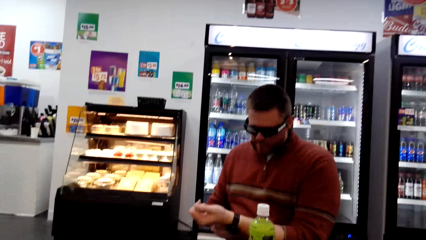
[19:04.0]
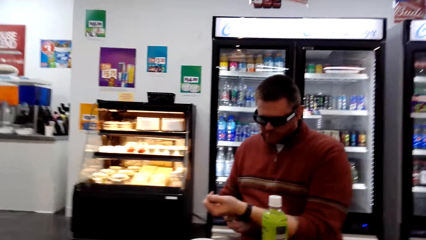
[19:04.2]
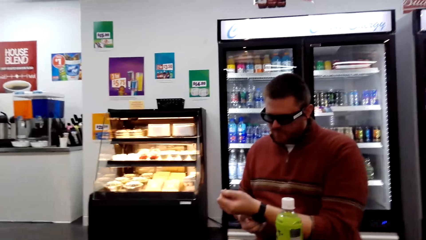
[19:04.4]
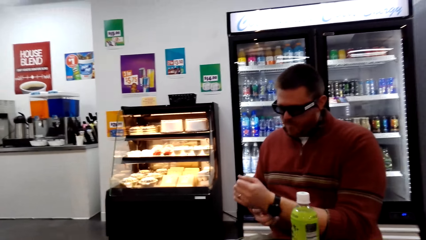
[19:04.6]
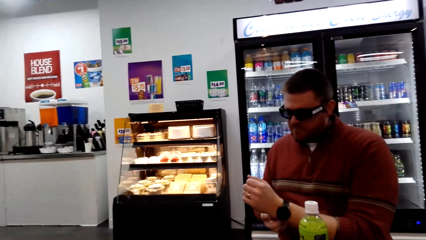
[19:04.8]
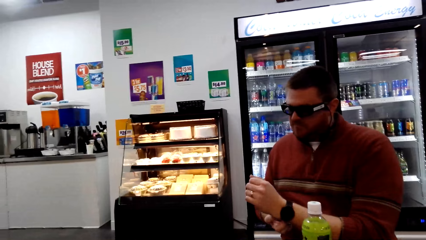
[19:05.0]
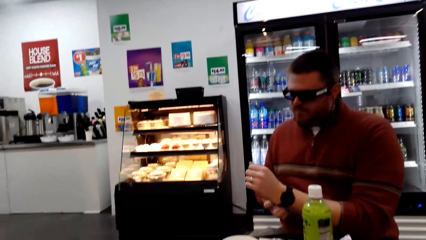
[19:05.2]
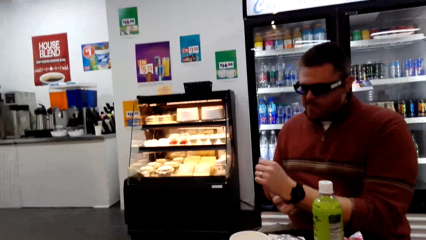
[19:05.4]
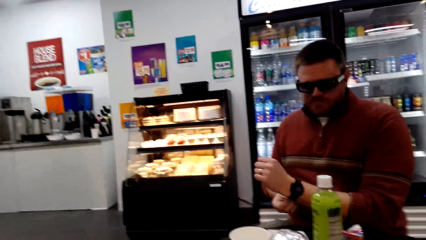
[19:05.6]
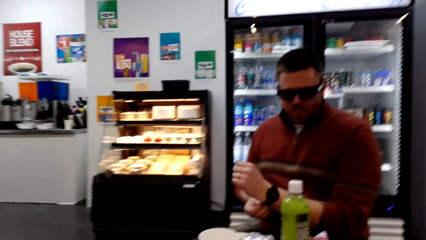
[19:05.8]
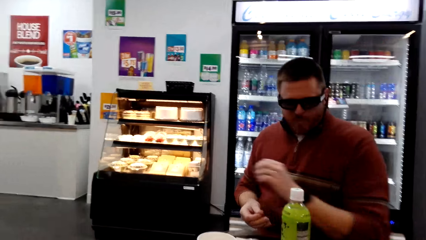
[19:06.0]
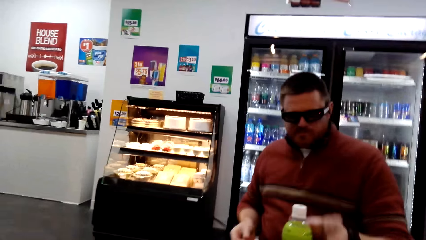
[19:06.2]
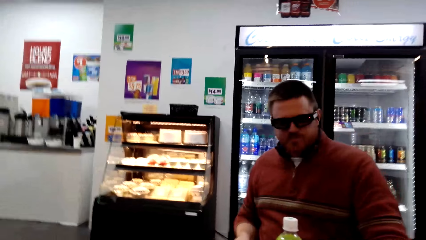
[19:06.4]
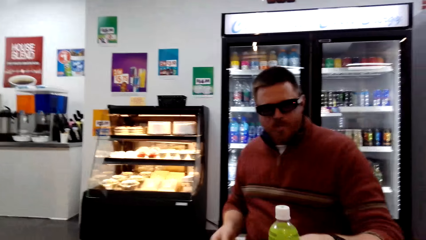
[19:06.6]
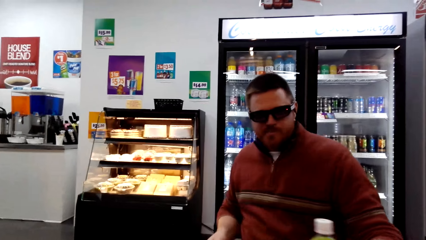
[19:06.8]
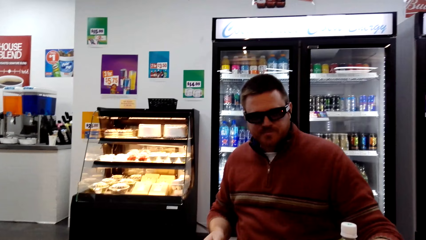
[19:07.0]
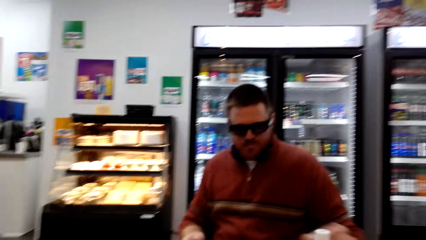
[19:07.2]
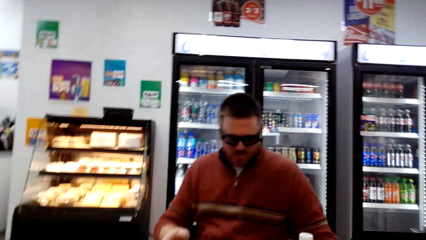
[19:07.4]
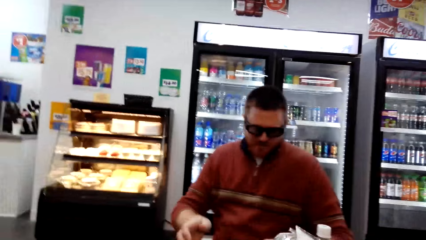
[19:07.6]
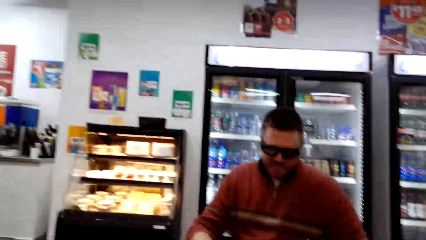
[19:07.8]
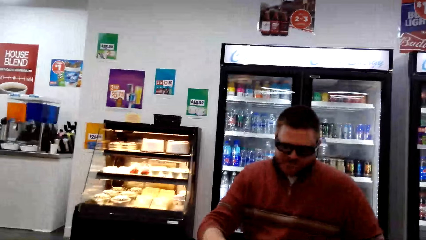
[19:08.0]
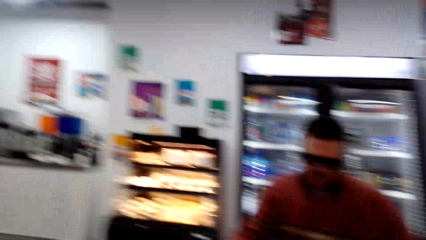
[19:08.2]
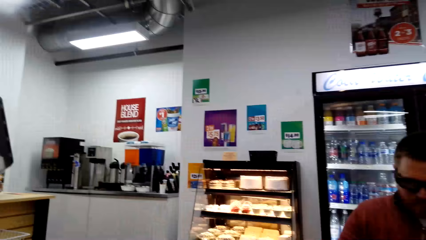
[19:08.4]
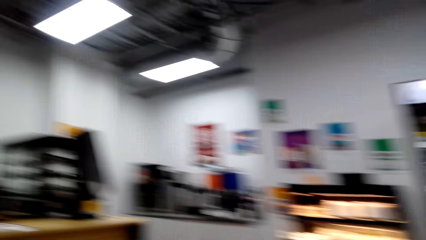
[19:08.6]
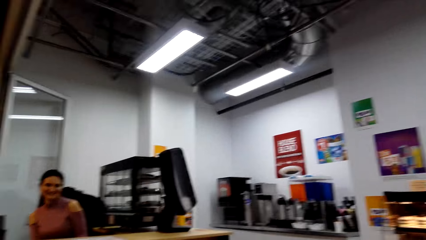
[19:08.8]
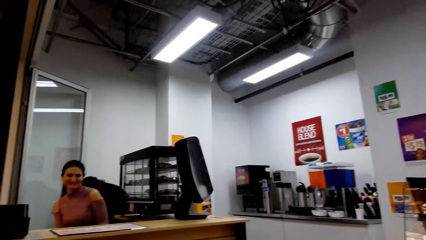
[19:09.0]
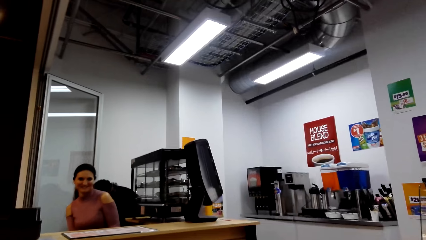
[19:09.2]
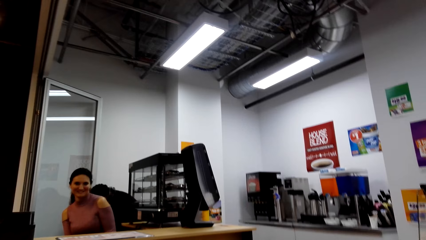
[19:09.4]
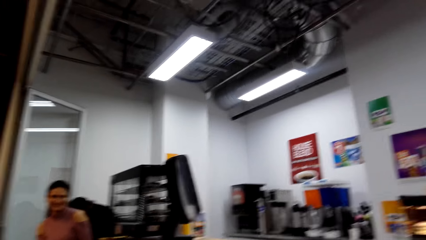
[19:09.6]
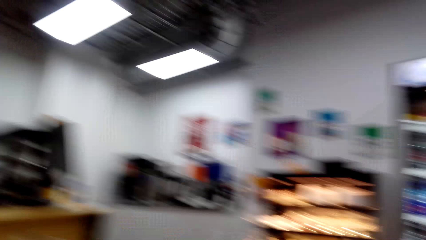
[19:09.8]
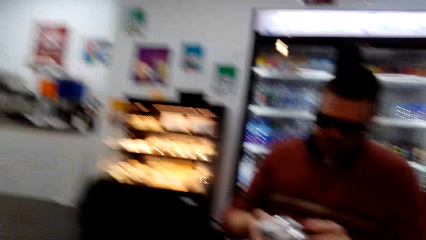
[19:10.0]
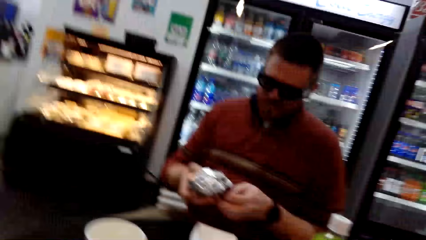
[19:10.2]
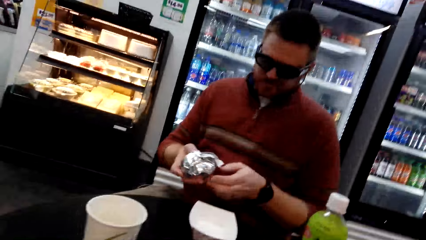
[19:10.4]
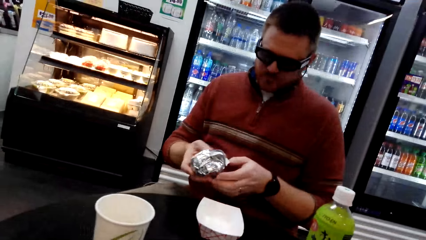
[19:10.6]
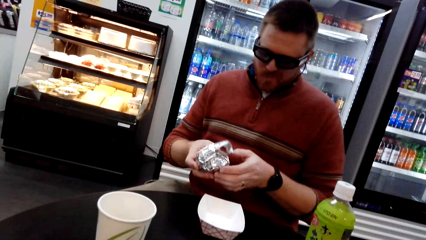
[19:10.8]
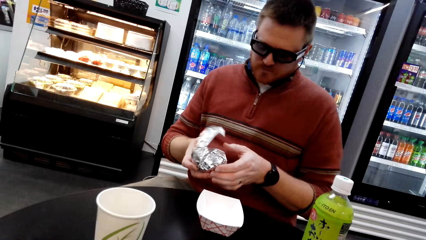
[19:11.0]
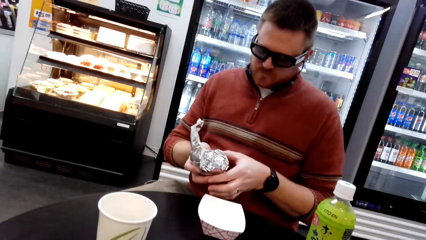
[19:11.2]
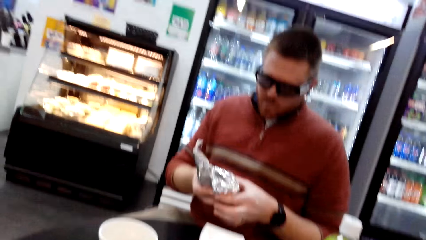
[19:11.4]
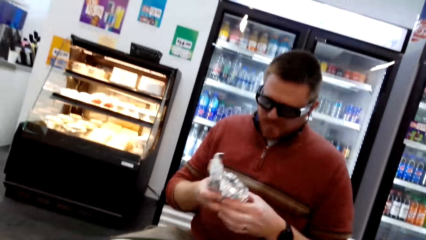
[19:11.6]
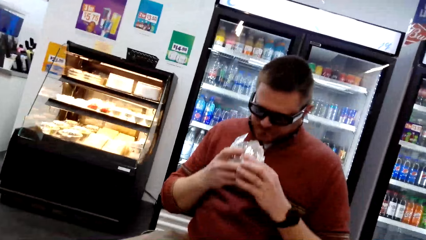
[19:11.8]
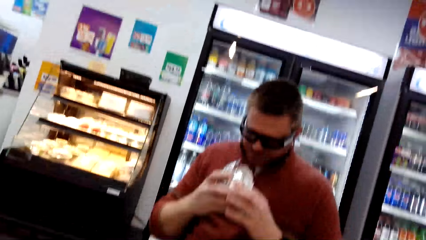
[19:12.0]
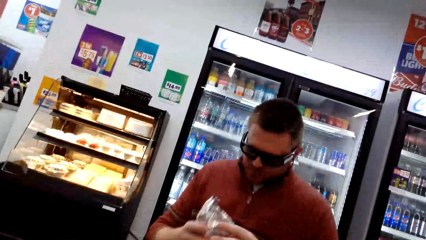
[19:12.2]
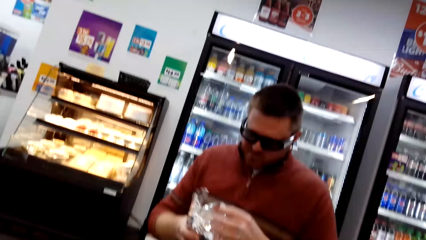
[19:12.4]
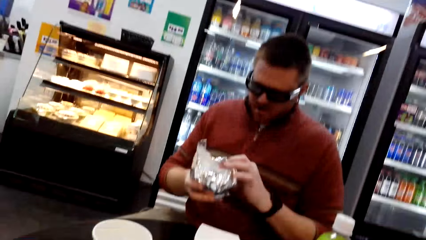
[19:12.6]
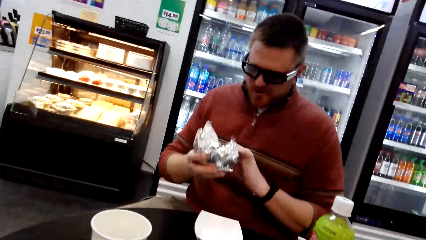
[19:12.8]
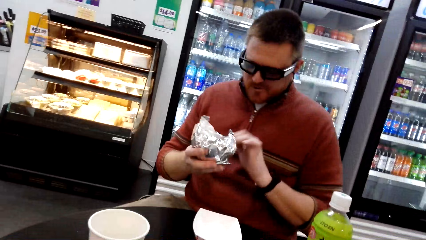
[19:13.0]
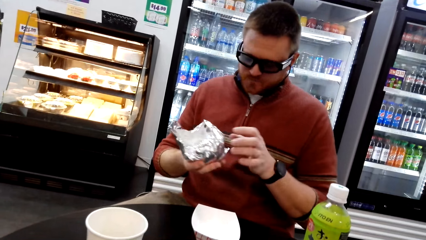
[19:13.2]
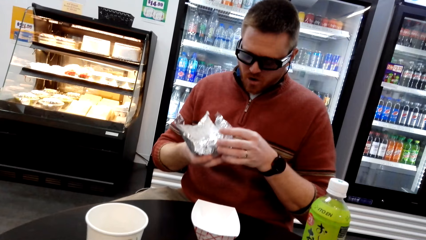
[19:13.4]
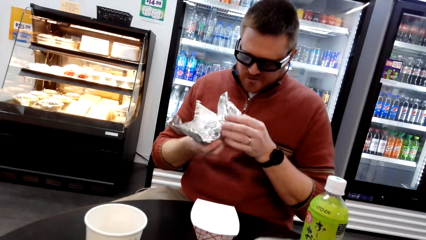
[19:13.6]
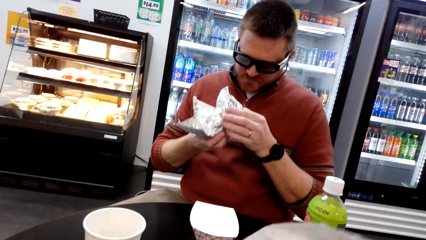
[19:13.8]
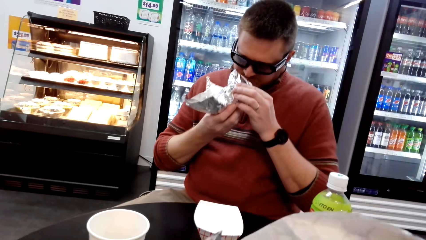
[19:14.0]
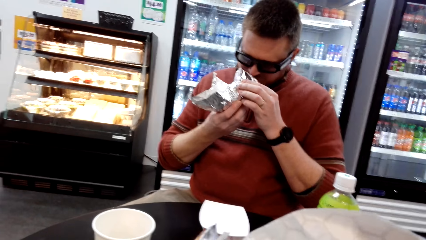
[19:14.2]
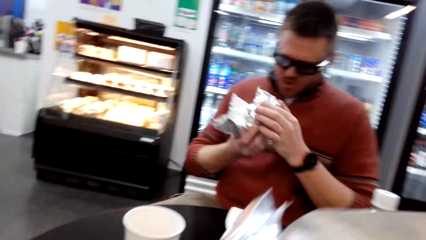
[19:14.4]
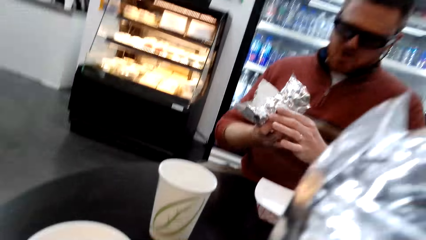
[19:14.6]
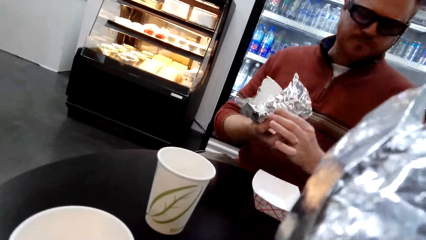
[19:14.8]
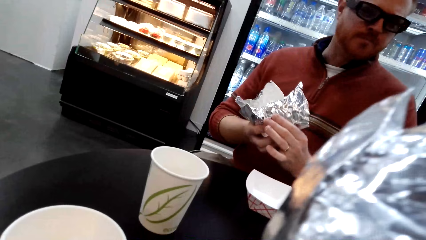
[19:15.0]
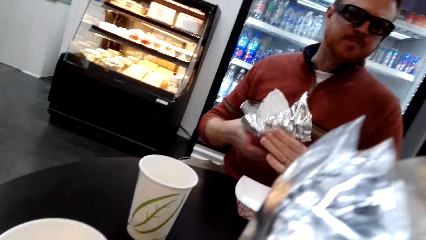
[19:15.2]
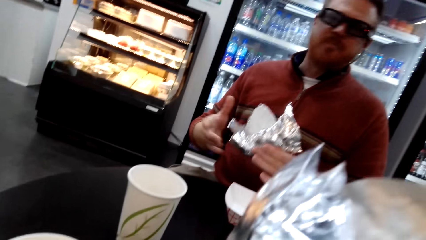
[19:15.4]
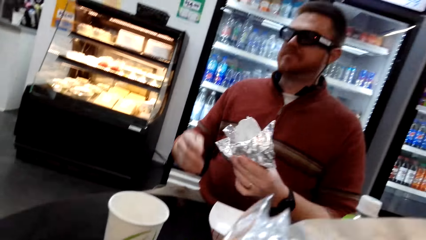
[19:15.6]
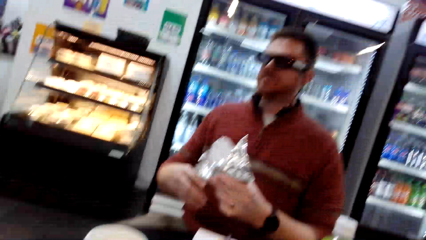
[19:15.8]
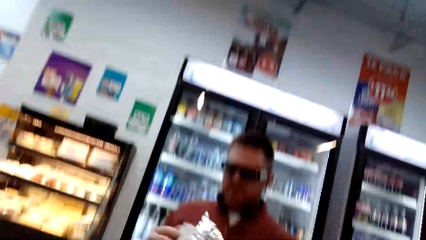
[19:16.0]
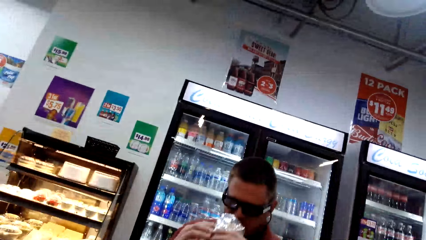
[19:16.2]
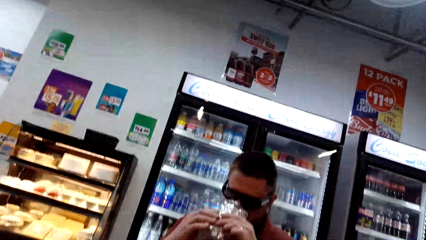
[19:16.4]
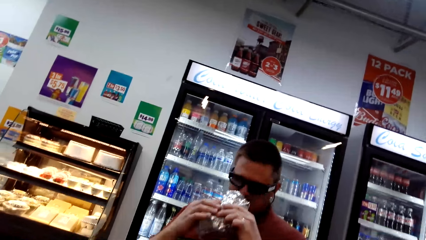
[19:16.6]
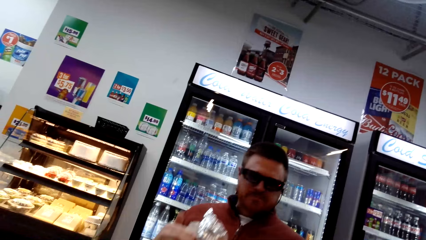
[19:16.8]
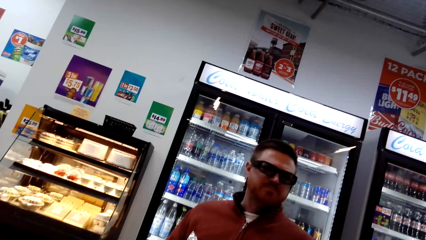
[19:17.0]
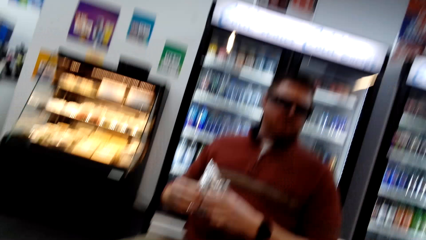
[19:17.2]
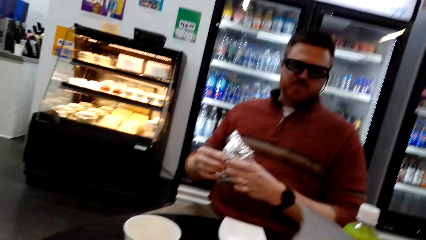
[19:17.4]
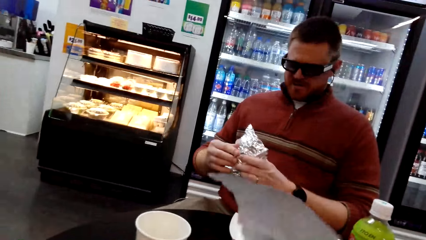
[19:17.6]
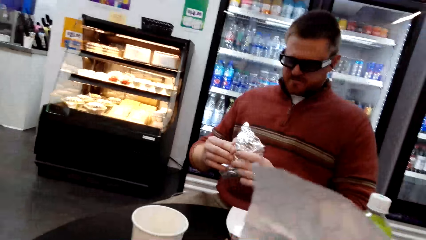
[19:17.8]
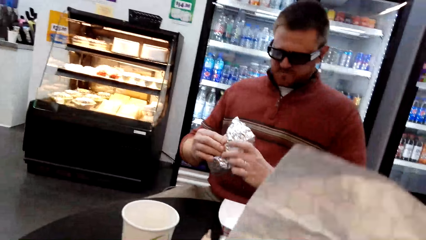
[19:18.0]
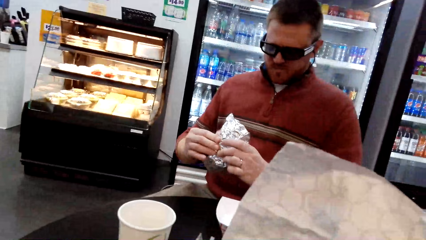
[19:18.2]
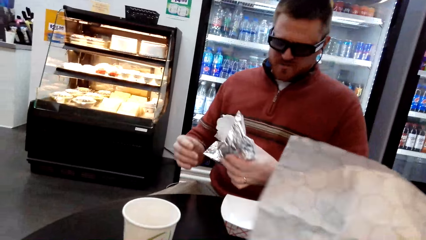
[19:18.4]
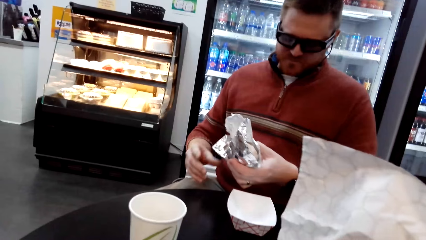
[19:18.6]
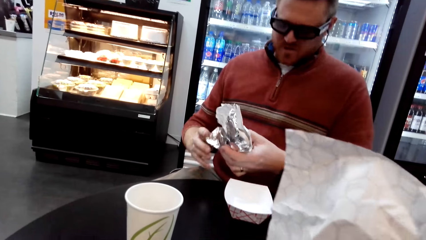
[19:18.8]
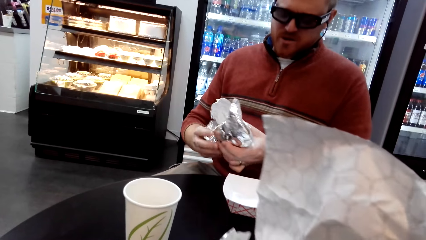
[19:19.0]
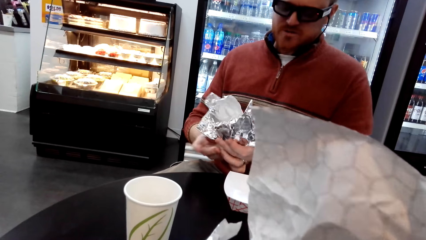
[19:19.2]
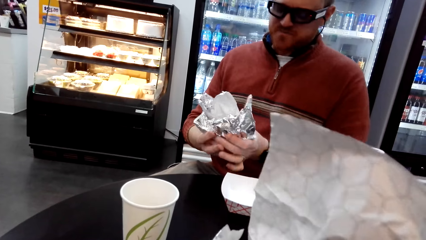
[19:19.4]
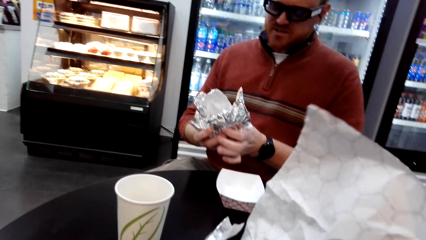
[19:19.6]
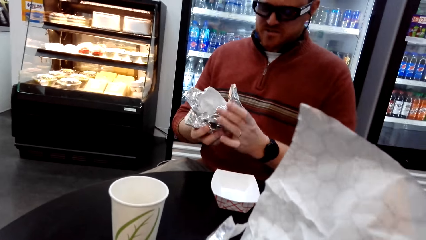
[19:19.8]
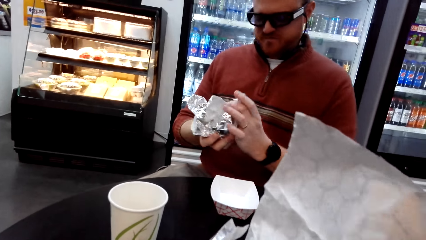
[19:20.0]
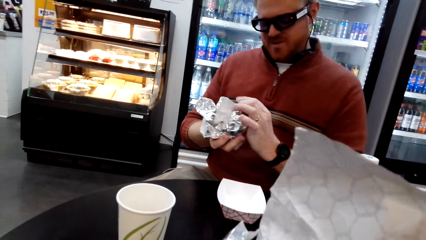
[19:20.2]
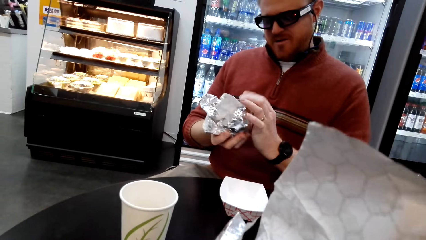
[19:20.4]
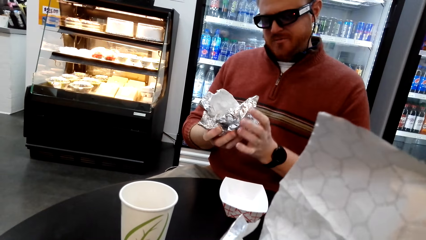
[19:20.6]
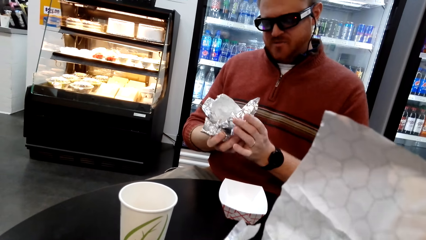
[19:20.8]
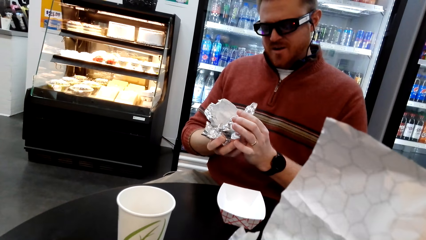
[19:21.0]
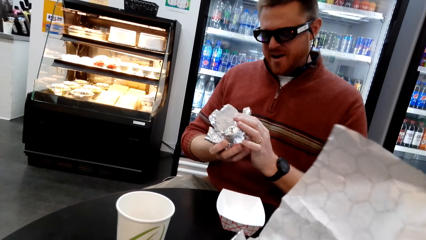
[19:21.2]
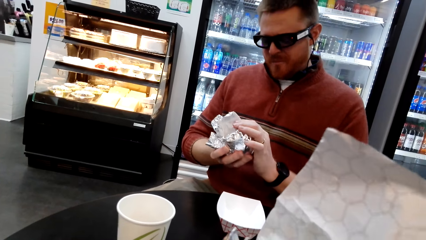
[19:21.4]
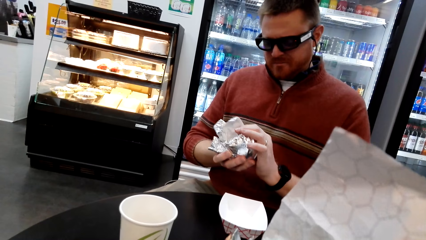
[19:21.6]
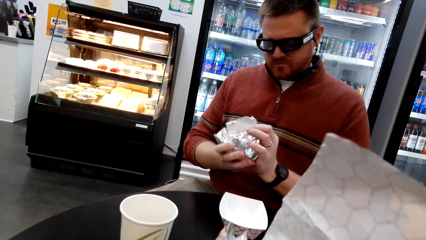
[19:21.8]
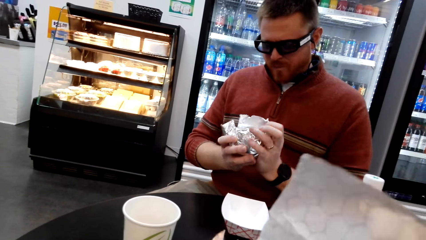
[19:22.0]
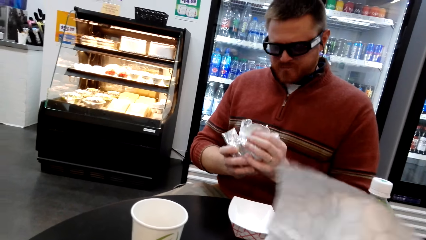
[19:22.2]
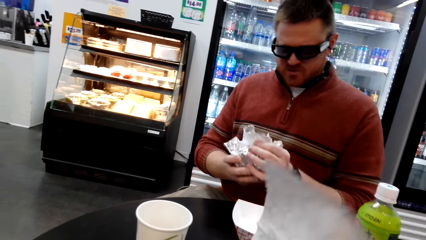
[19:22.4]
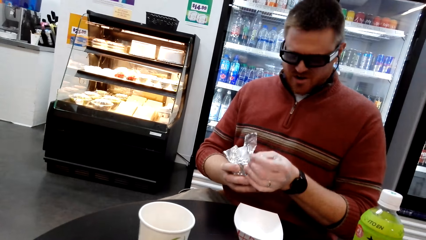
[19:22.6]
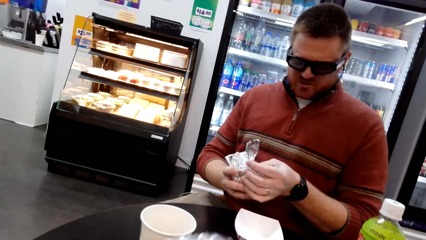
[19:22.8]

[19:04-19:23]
The camera wearer adjusts the wrist watch handle. They turn around the supermarket. They unwrap the foil paper. They eat the burger. A person eats the burger.
